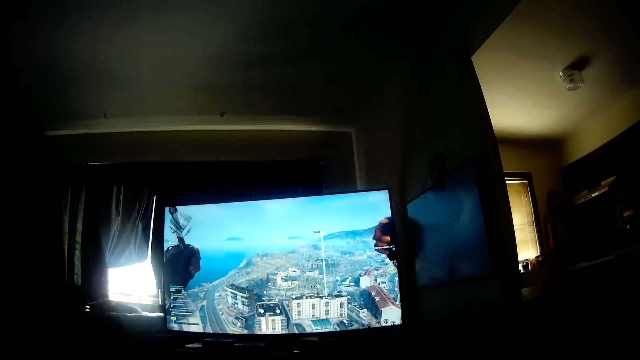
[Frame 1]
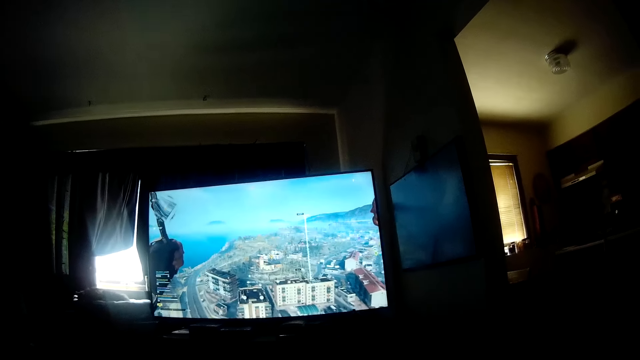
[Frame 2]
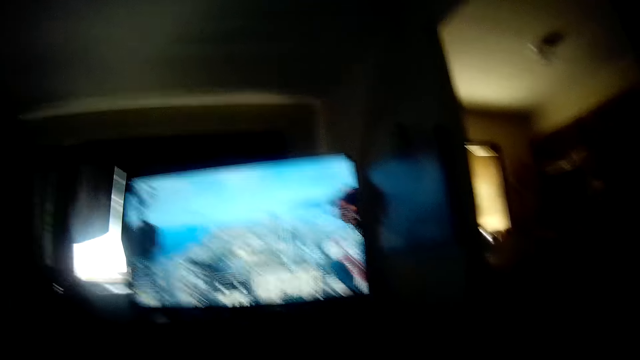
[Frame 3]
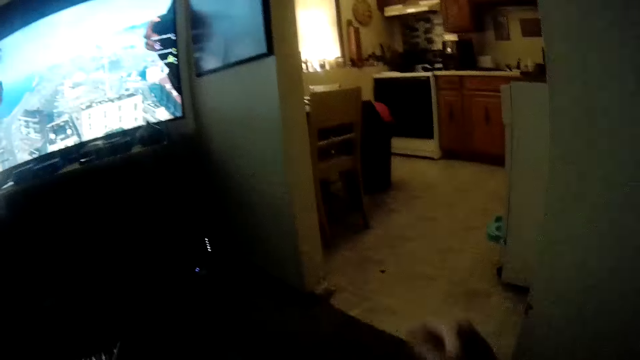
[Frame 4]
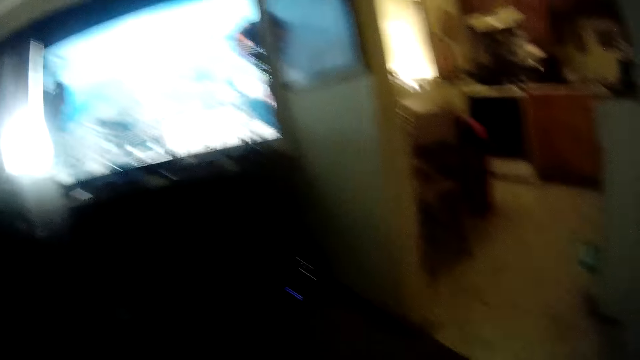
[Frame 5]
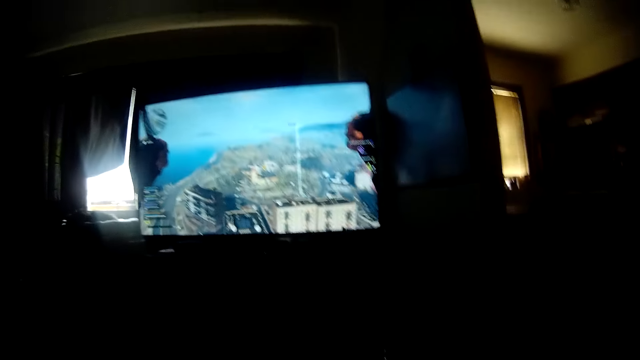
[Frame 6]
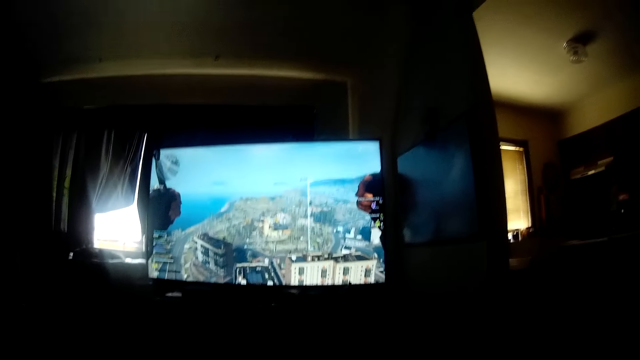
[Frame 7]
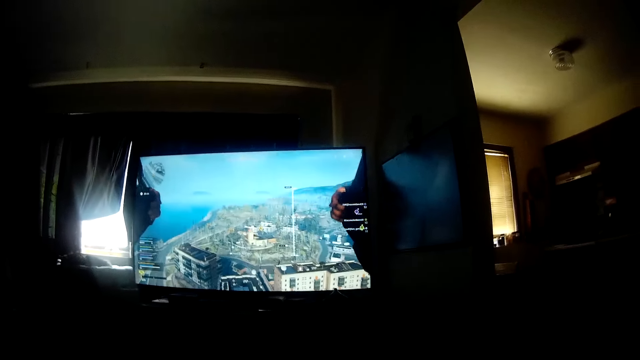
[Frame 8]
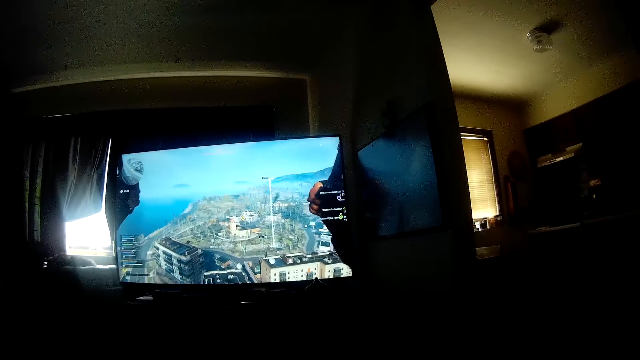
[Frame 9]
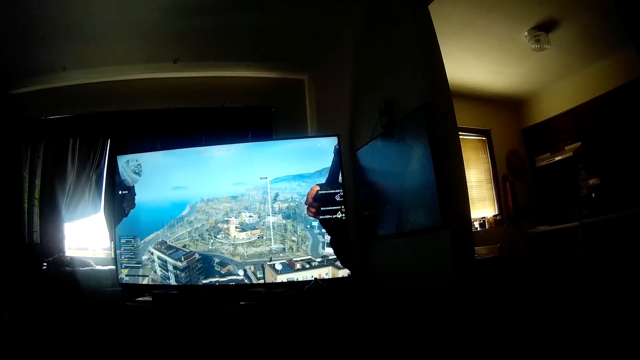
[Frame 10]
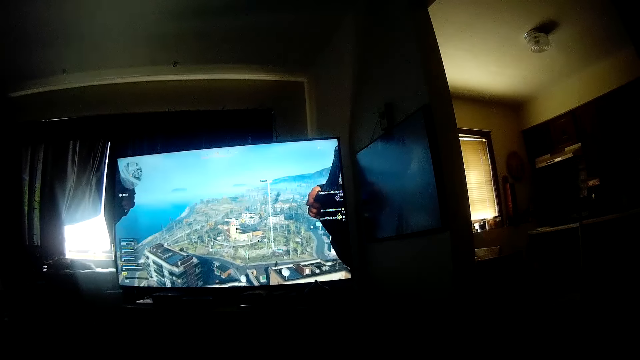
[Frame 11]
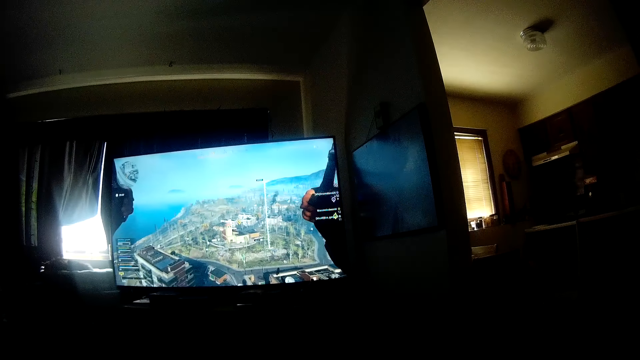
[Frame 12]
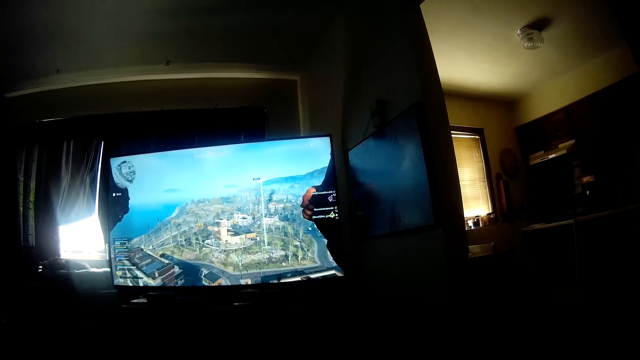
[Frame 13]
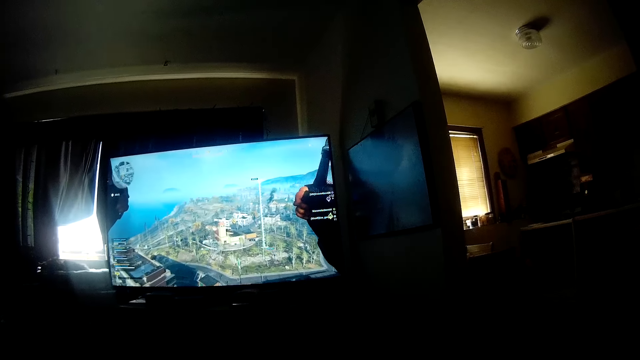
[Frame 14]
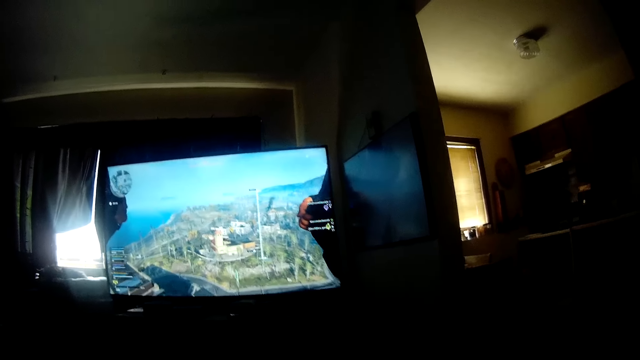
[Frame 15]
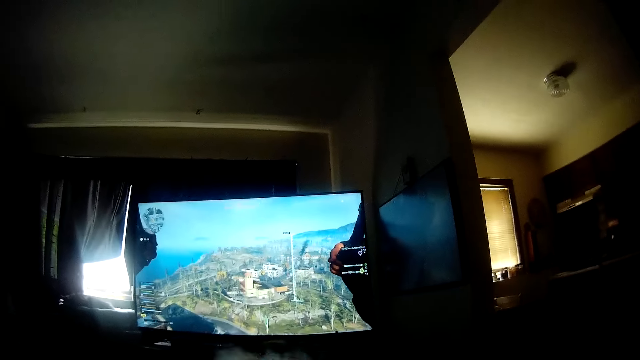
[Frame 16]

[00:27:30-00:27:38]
The camera wearer moves his hand. He plays a video game on the television.
